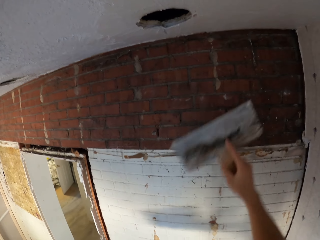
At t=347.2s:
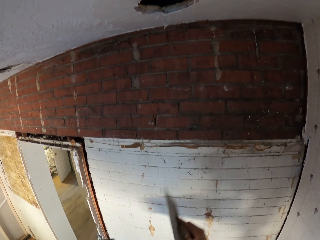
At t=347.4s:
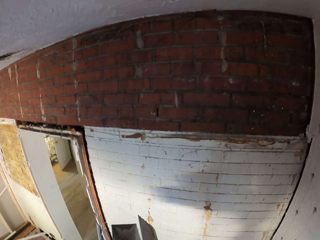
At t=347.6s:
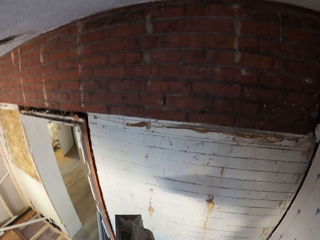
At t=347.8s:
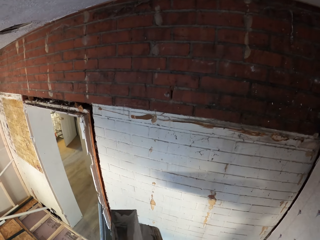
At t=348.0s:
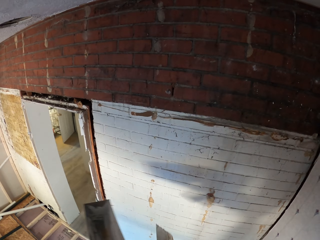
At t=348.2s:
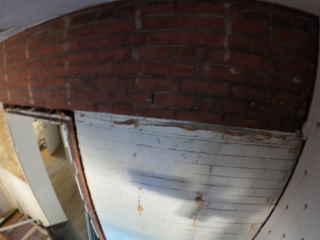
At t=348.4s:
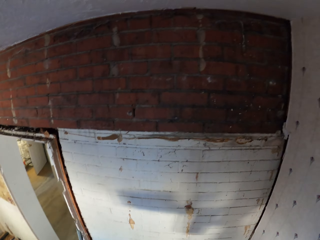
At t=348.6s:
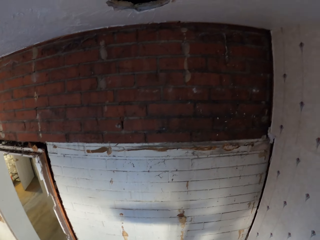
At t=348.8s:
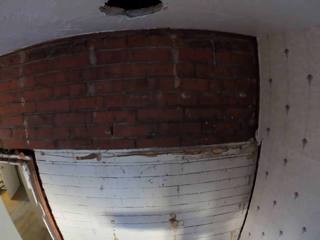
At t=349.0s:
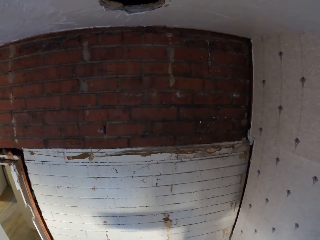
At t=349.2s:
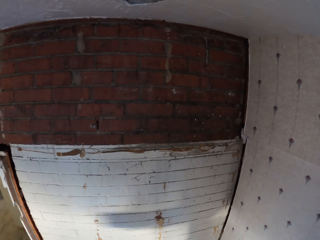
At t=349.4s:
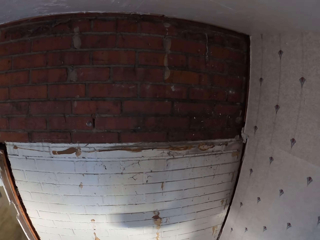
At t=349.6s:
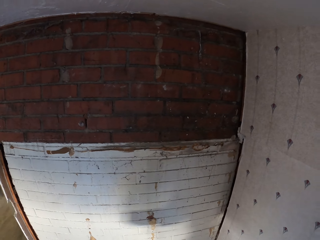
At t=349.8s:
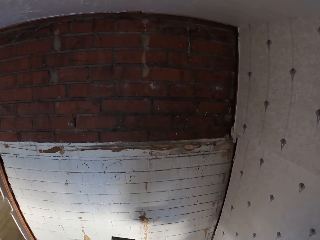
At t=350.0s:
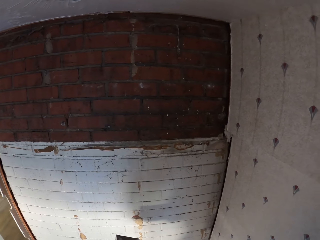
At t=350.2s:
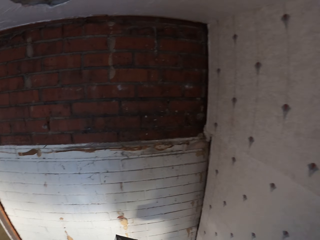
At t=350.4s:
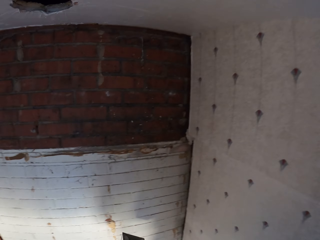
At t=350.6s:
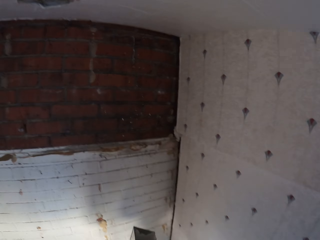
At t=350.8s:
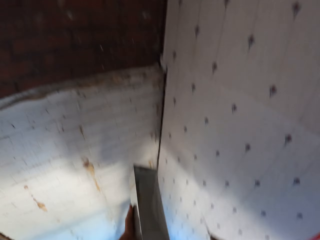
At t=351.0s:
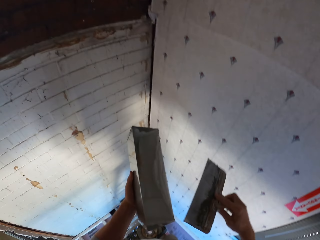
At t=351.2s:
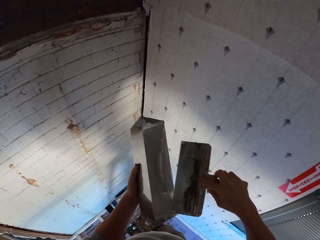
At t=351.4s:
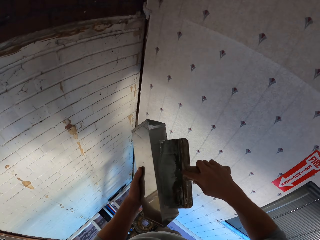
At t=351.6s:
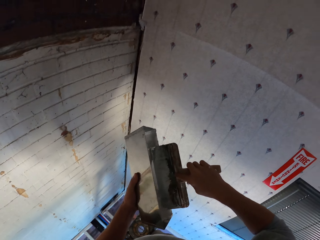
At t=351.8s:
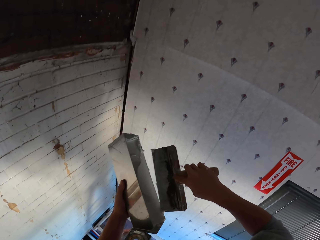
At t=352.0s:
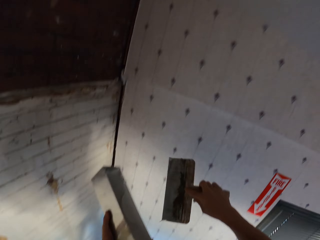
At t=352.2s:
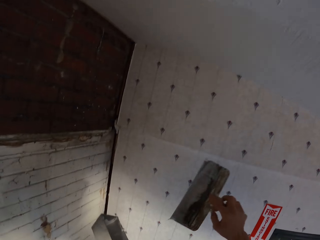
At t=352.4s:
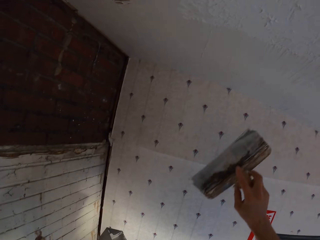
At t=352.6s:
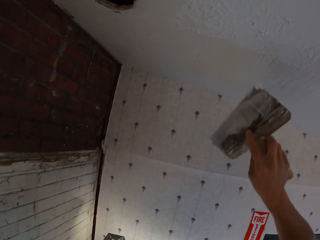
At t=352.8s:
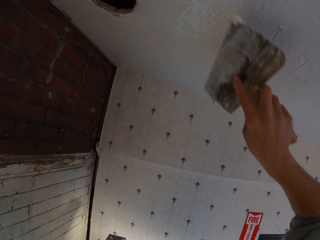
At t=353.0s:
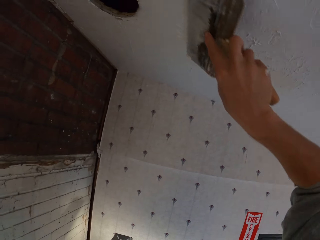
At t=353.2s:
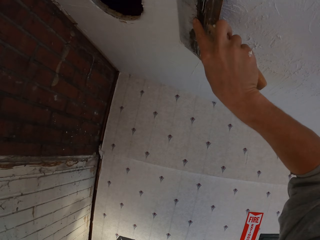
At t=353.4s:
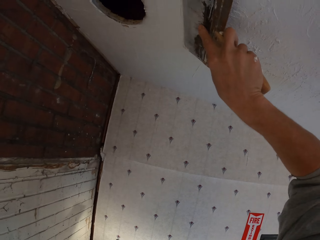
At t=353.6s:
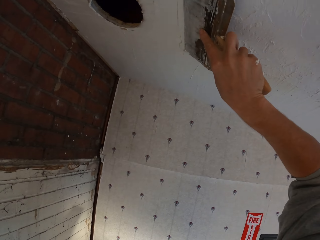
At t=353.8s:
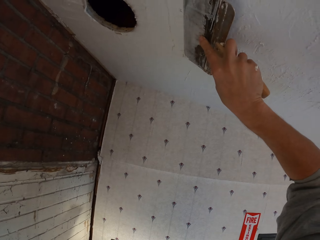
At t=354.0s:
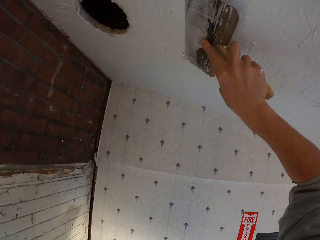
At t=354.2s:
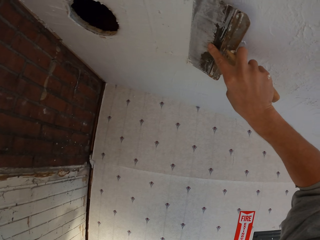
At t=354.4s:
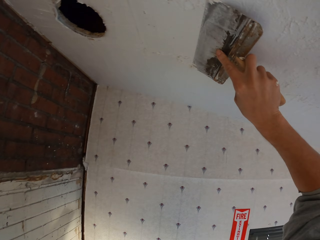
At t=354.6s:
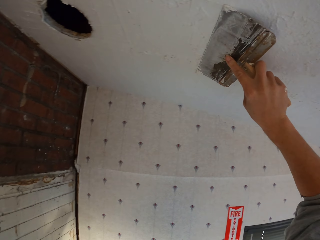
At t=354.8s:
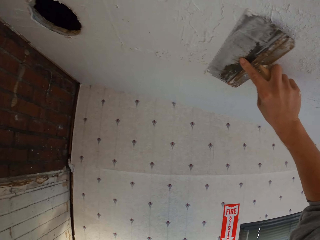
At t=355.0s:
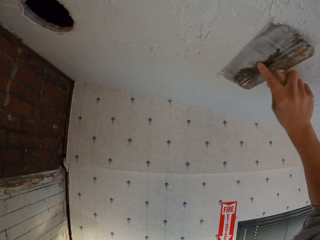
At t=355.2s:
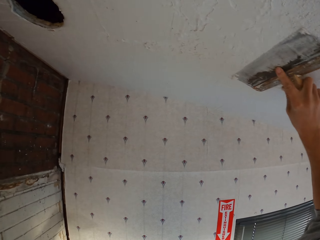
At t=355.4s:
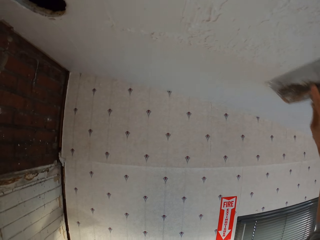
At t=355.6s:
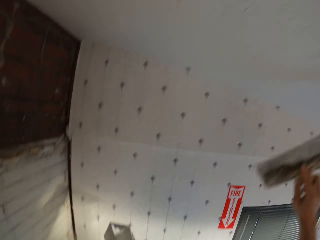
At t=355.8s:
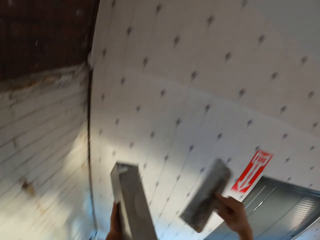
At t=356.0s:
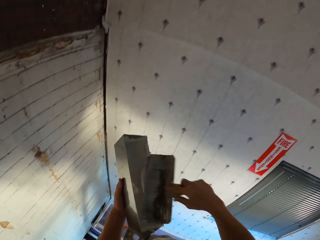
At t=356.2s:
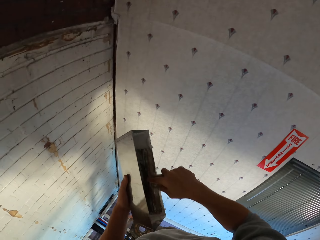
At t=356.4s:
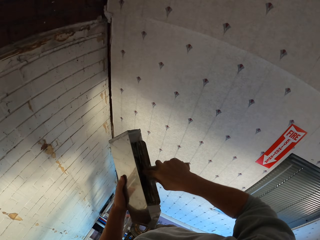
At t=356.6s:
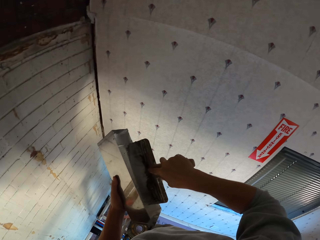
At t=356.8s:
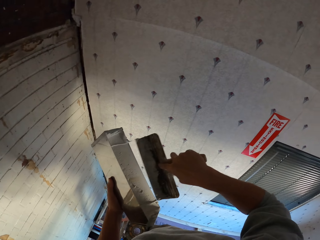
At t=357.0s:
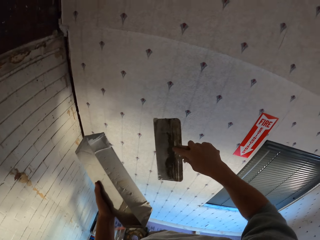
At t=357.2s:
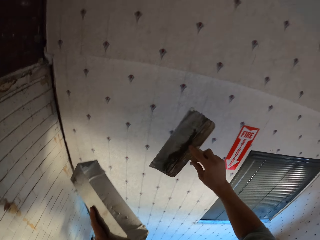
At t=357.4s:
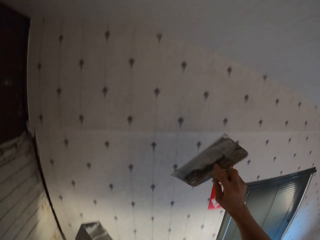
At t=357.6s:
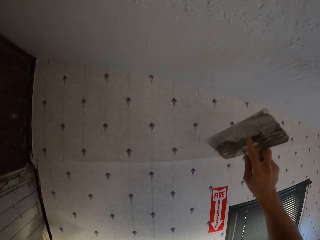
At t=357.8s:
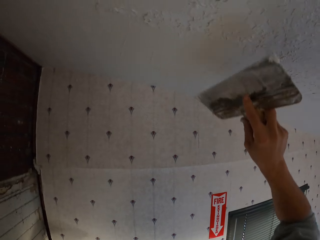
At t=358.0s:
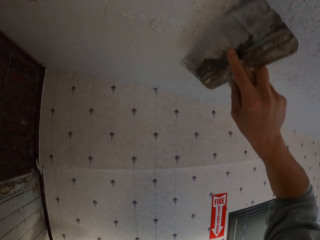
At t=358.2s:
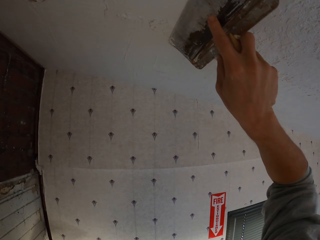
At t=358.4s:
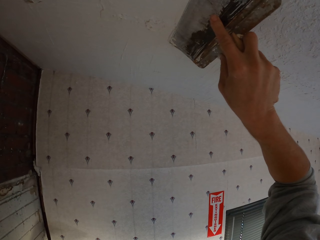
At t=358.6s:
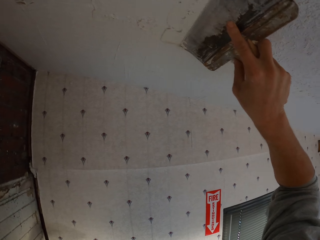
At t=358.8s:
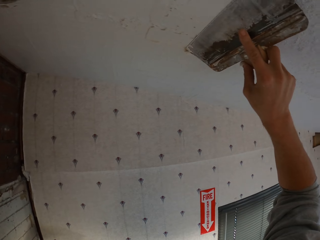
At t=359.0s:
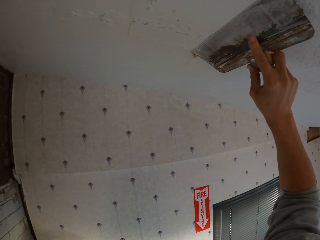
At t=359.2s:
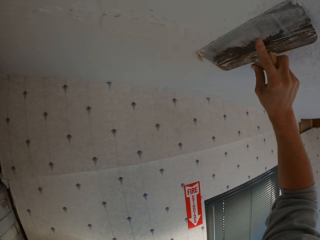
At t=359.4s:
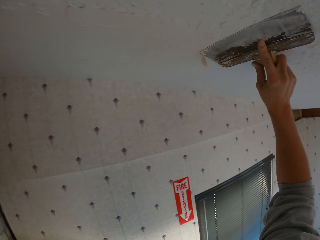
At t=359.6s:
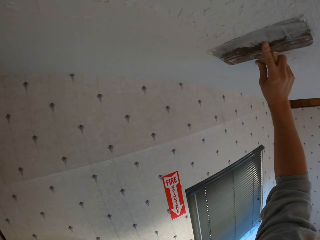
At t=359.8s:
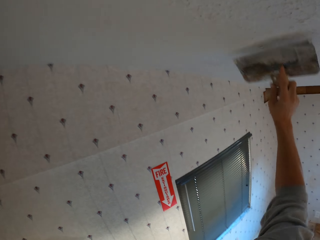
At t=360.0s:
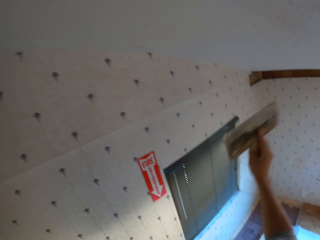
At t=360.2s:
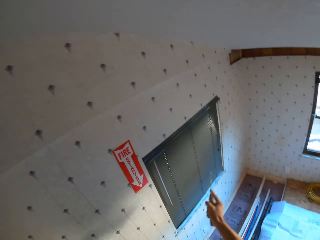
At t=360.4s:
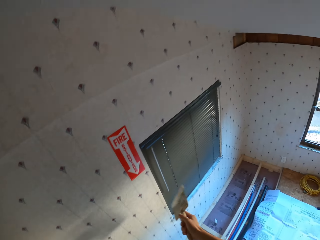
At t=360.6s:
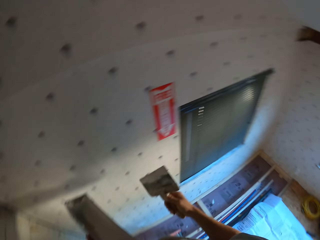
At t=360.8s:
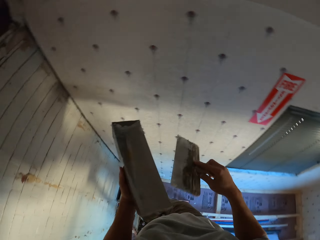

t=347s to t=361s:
The camera wearer wipes off the excess paste from the trowel. They smoothen the ceiling. They scoop more paste. They plaster the ceiling with the trowel.

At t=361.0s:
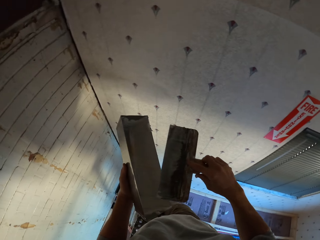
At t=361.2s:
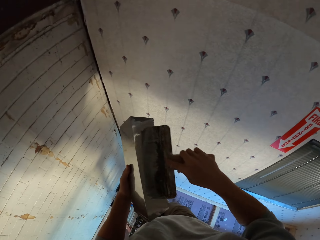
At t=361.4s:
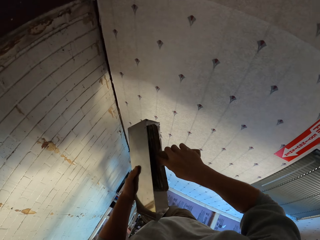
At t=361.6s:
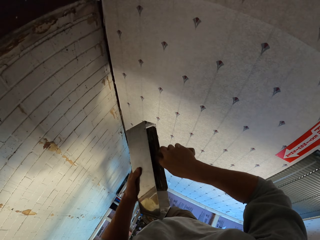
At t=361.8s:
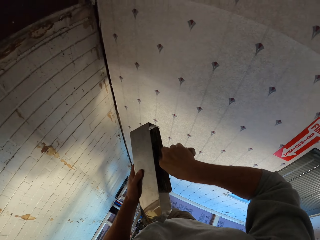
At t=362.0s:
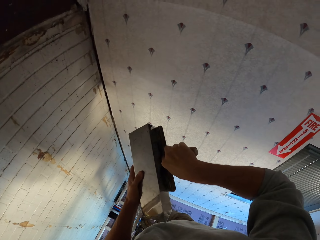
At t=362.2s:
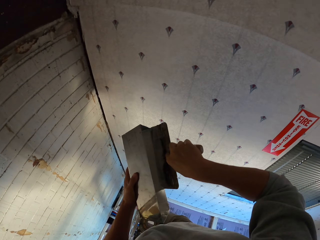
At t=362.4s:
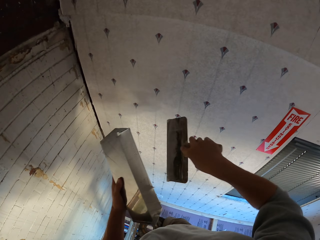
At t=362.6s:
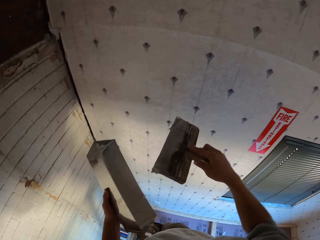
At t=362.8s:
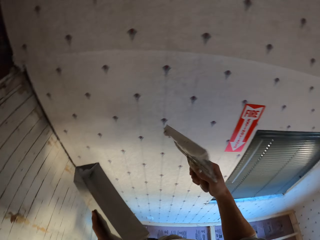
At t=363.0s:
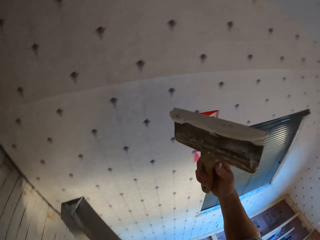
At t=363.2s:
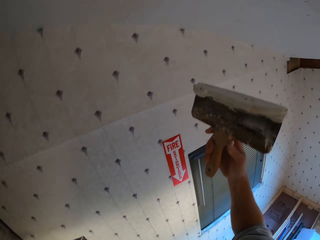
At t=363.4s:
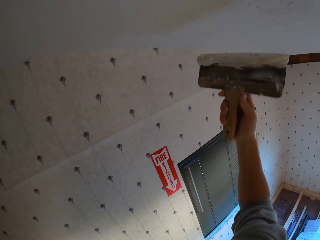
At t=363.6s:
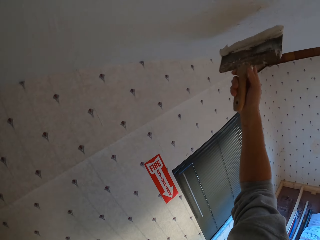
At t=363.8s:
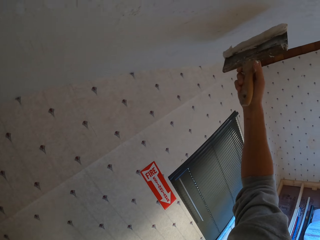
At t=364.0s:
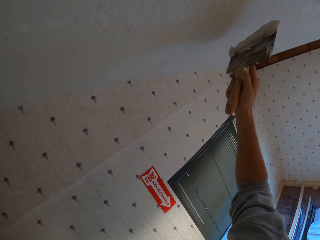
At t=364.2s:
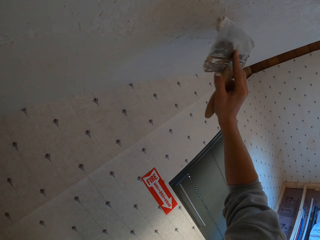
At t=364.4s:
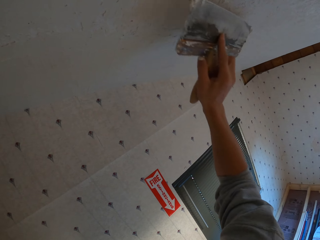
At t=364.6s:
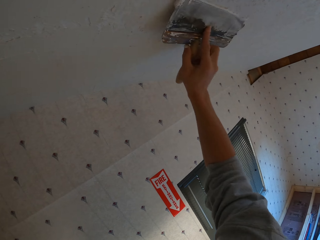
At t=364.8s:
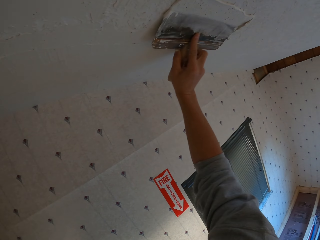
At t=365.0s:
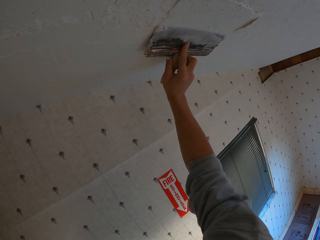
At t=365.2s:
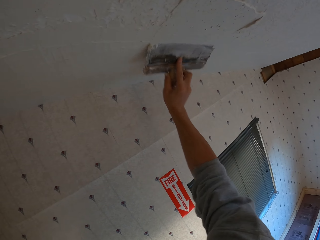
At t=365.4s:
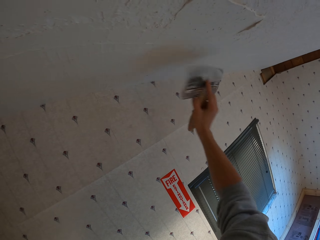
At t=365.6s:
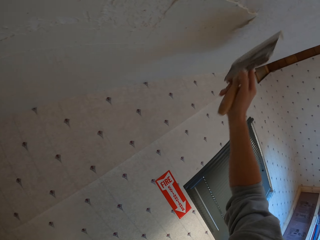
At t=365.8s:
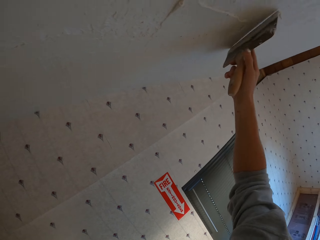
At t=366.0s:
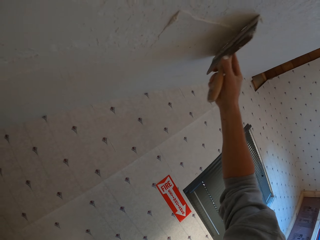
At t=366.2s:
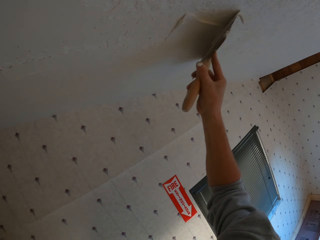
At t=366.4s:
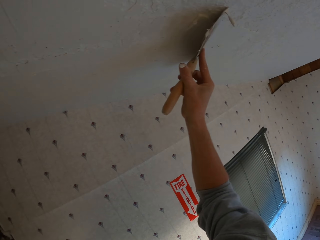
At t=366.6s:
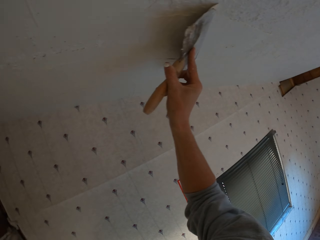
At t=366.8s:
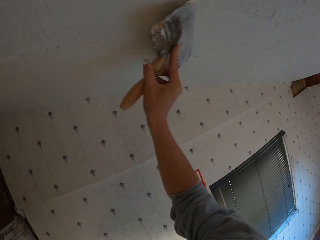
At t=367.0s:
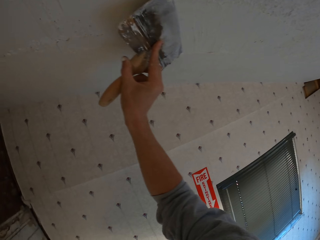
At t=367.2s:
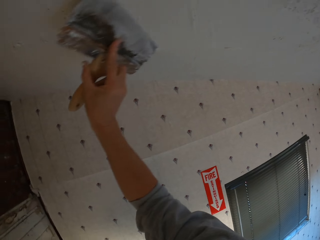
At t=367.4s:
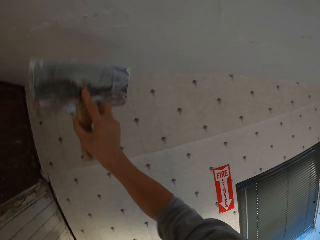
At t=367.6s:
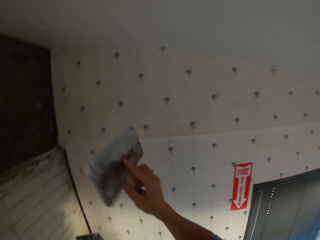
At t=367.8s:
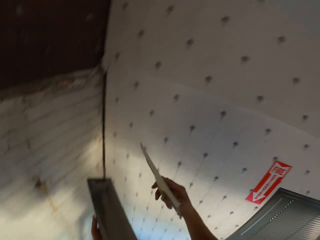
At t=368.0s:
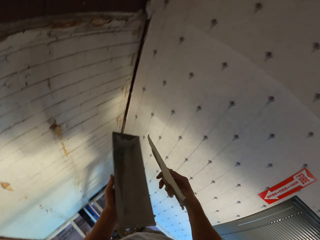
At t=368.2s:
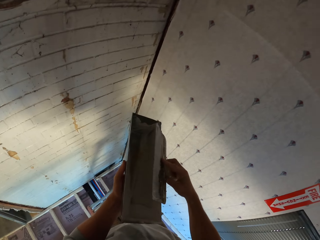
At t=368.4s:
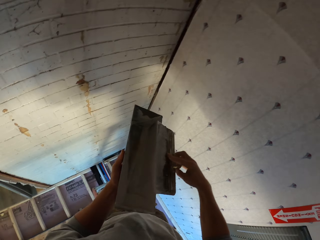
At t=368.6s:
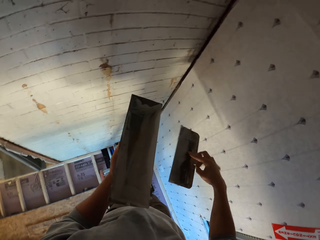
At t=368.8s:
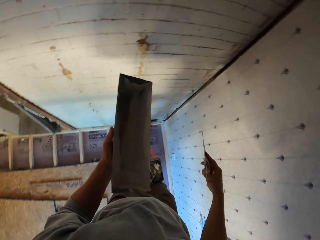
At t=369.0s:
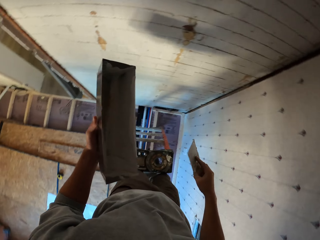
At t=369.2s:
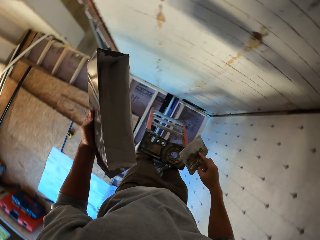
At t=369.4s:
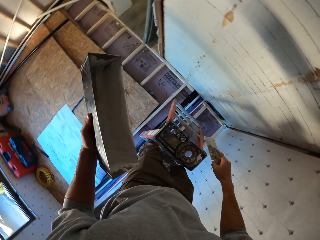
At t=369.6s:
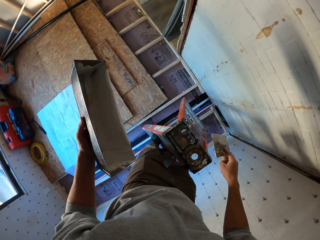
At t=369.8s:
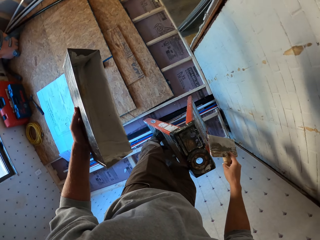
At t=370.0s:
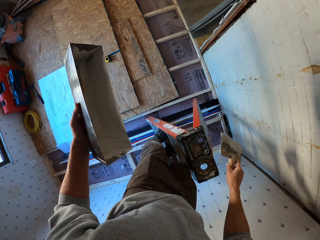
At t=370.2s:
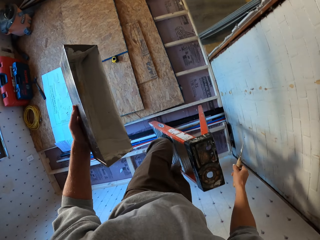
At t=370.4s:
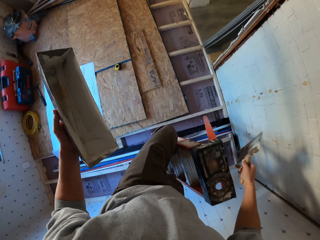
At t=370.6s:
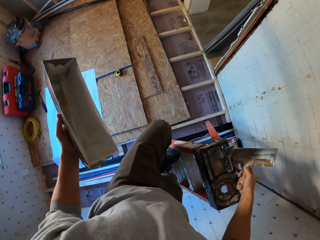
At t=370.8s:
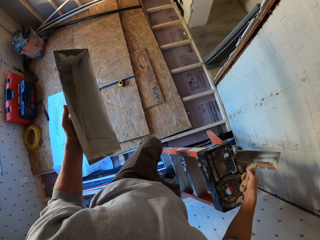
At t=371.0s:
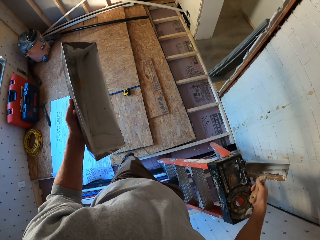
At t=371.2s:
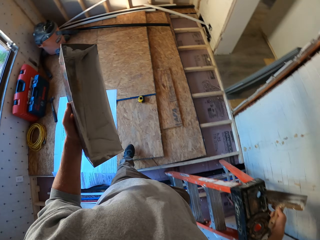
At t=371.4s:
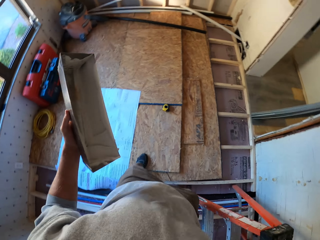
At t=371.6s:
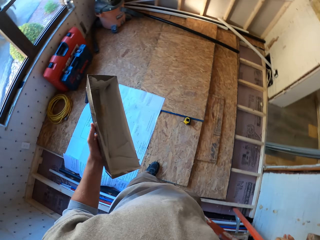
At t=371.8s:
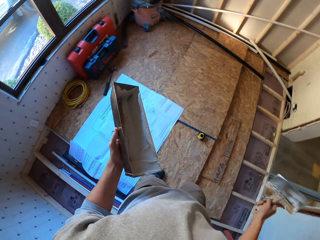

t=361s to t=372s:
The camera wearer scoops more paste with a trowel. They plaster the ceiling. They plaster the wall. They remove the excess paste from the trowel. They climb down the ladder.
